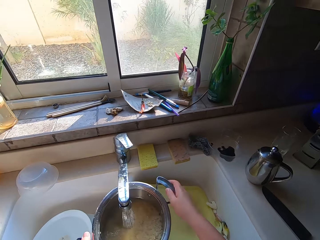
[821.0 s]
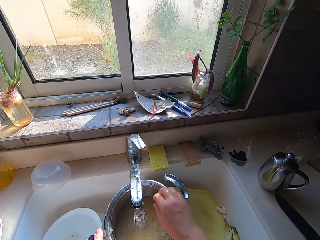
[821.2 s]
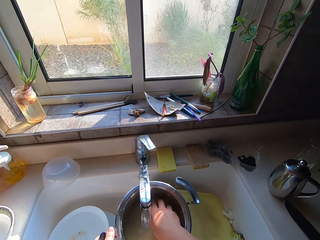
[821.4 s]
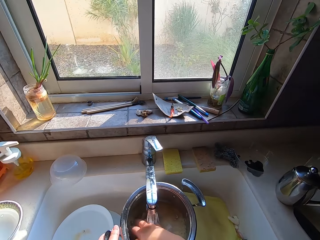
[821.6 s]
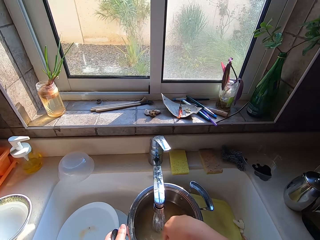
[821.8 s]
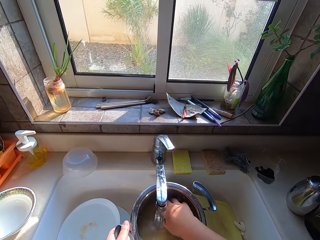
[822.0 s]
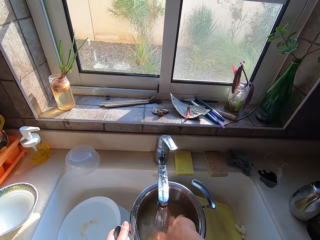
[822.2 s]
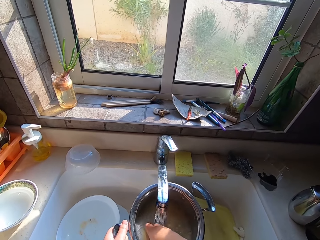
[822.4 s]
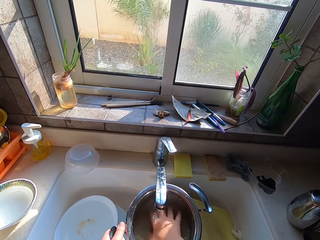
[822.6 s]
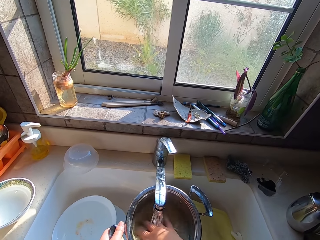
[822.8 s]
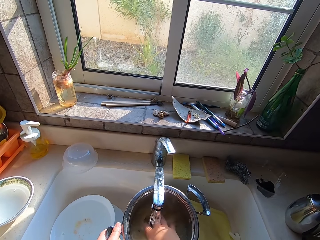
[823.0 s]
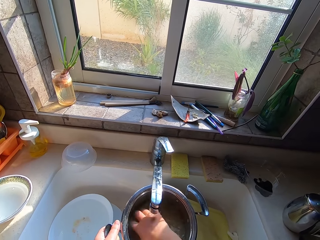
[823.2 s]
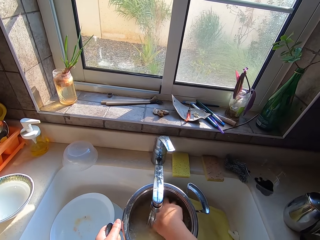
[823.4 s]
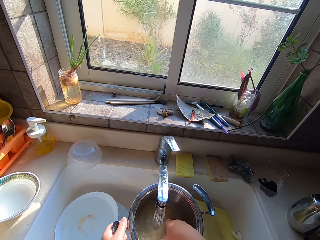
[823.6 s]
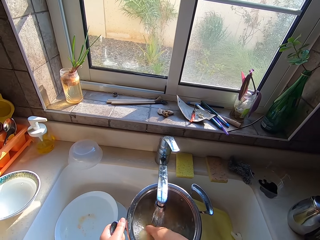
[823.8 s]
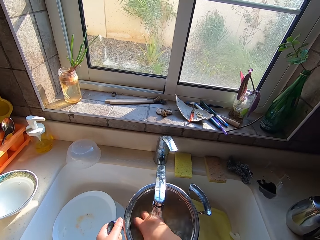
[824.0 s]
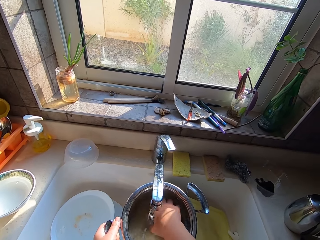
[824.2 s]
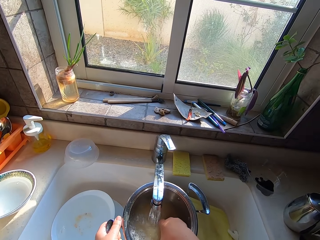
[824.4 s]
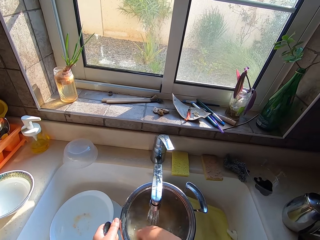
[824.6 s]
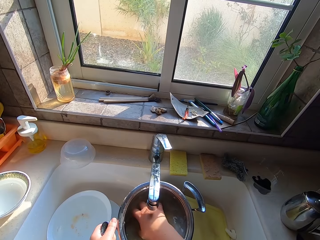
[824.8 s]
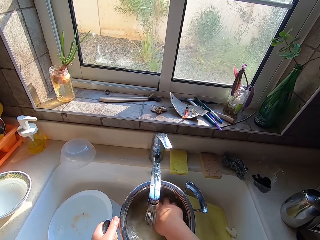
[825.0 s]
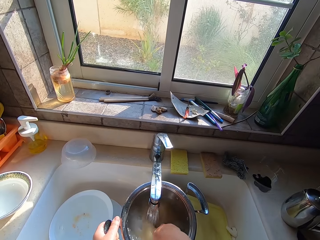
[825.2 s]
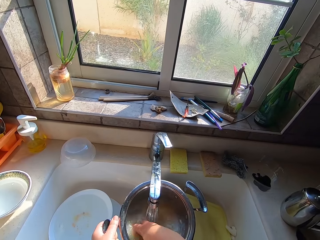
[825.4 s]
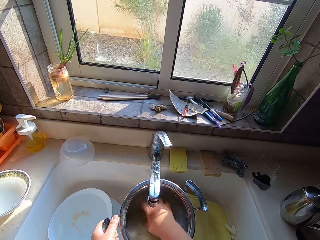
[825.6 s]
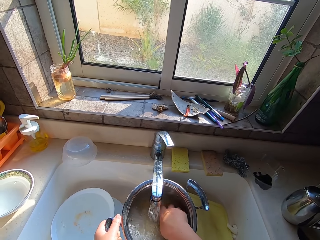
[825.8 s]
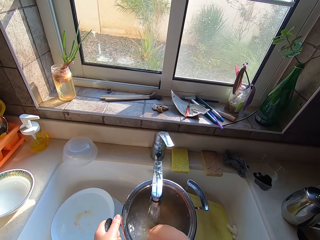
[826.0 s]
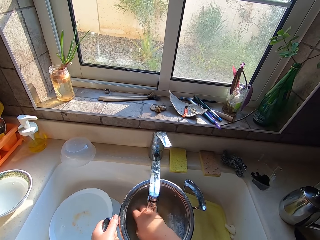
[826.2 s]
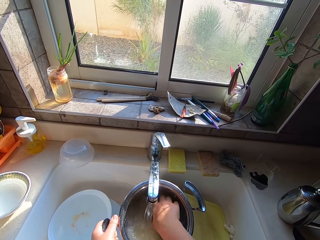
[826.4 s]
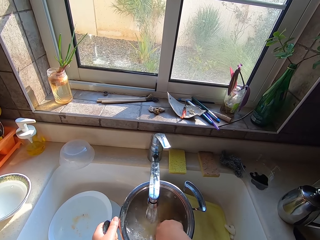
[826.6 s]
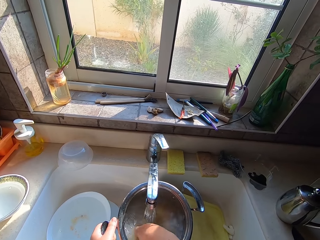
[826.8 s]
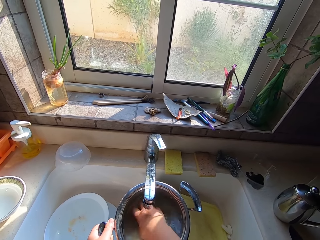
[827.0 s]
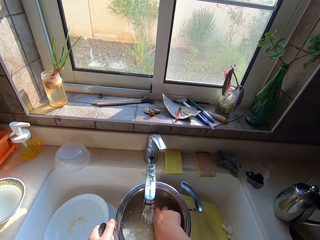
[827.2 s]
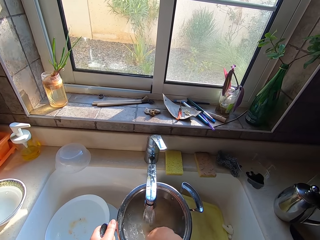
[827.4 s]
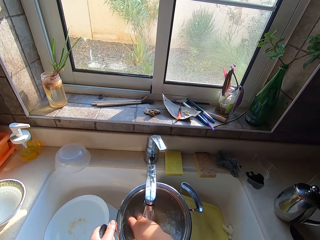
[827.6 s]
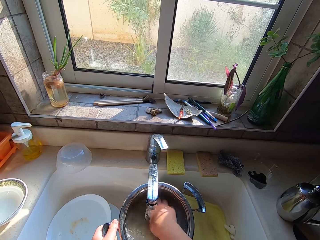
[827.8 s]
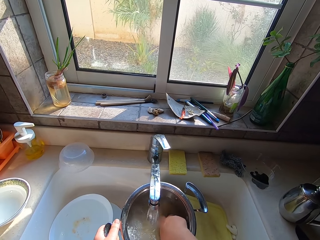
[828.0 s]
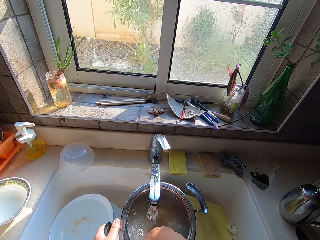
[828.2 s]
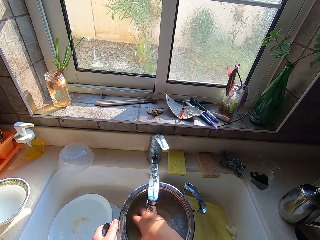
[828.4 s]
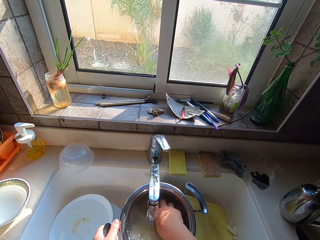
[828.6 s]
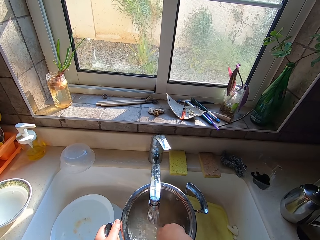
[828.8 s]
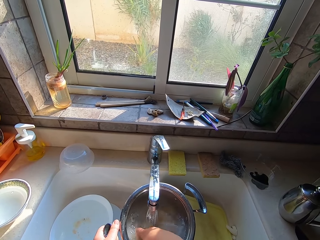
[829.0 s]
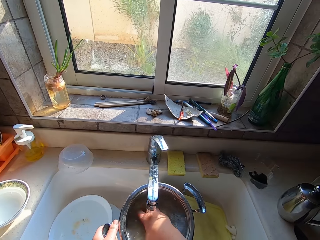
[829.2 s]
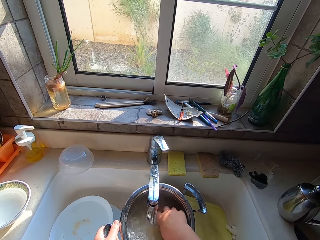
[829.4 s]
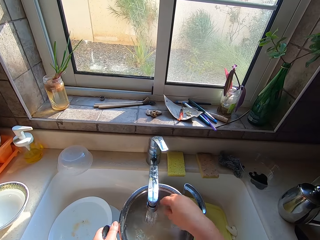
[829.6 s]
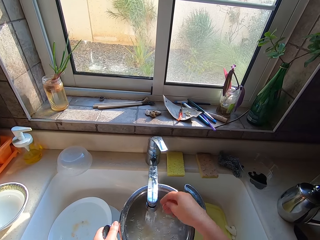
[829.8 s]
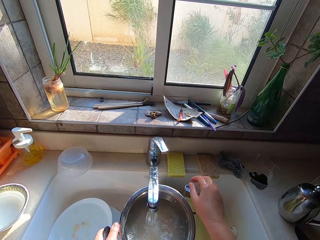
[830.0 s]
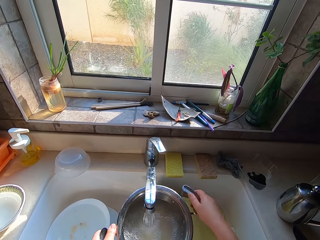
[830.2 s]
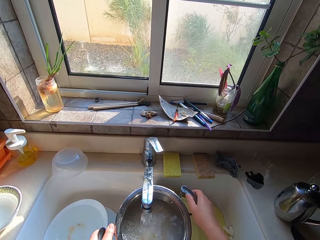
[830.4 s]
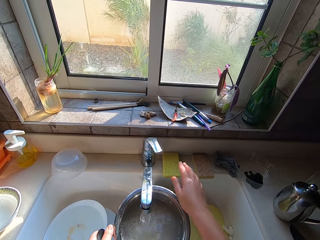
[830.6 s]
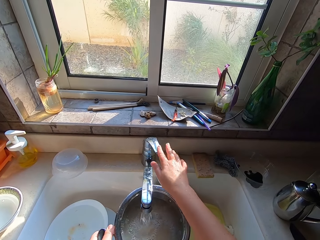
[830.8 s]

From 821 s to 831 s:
The camera wearer fetches water from a tap into a pan. They wash rice.

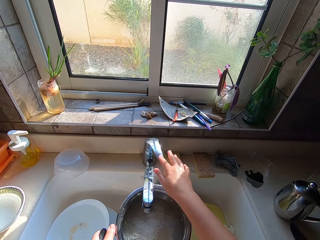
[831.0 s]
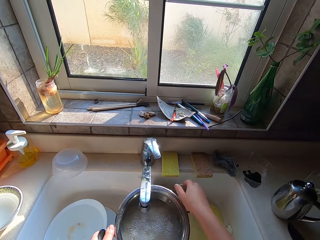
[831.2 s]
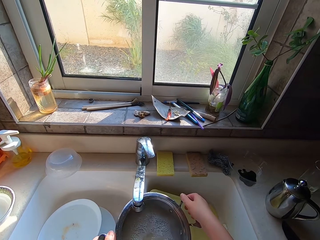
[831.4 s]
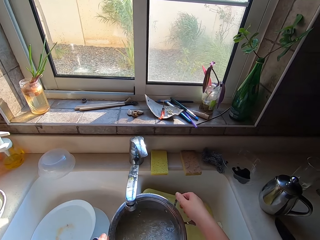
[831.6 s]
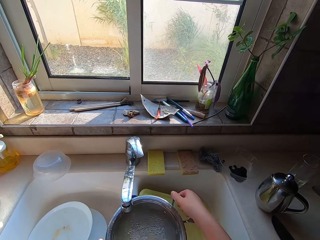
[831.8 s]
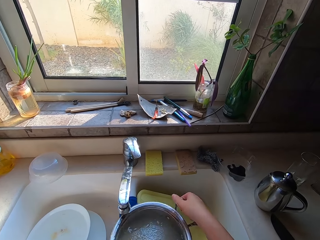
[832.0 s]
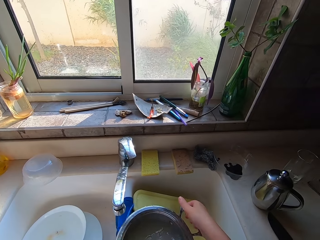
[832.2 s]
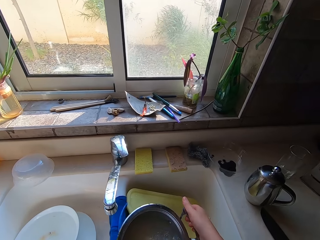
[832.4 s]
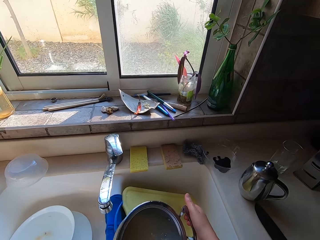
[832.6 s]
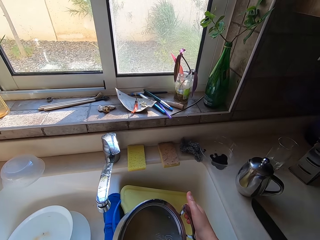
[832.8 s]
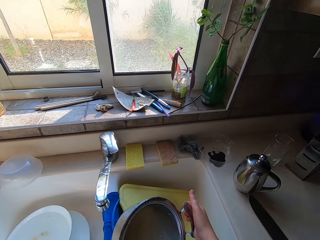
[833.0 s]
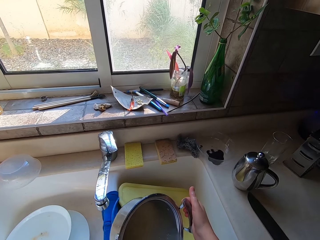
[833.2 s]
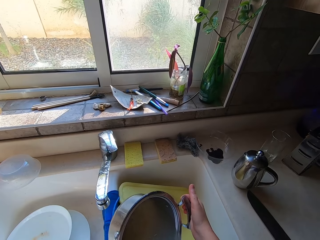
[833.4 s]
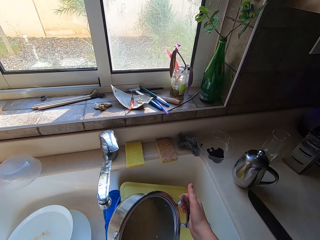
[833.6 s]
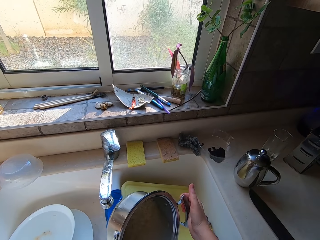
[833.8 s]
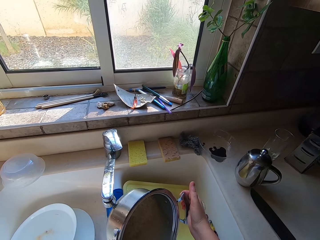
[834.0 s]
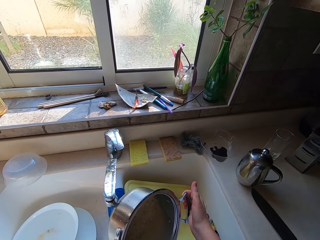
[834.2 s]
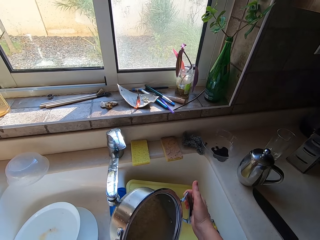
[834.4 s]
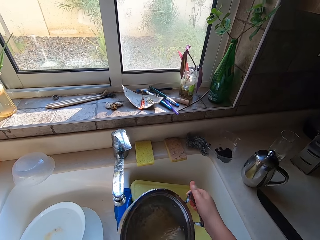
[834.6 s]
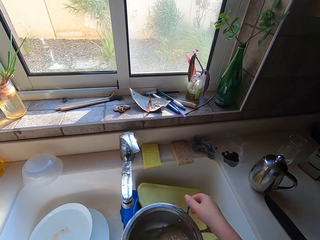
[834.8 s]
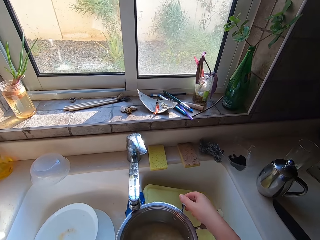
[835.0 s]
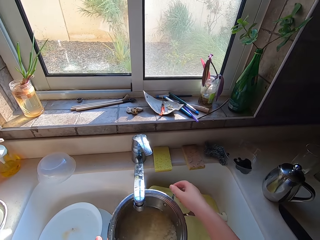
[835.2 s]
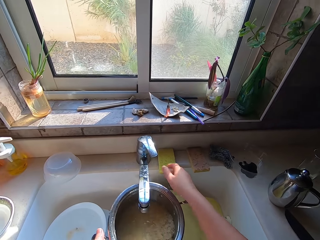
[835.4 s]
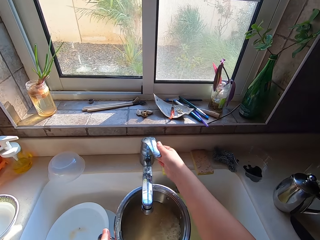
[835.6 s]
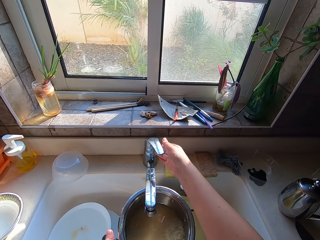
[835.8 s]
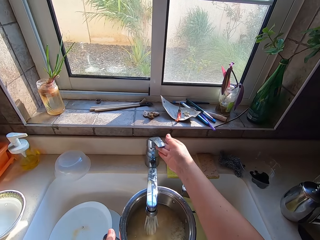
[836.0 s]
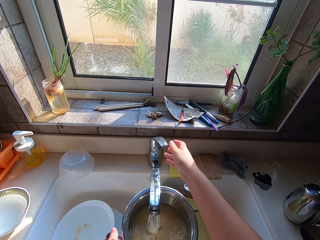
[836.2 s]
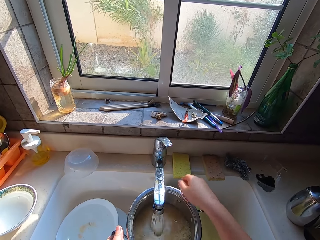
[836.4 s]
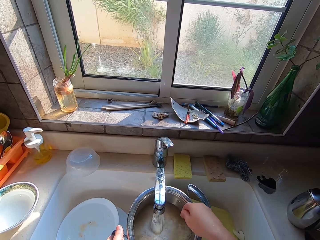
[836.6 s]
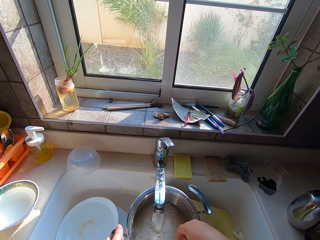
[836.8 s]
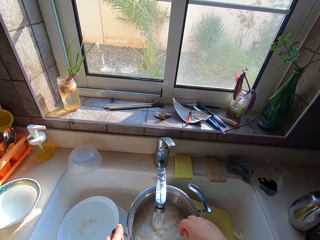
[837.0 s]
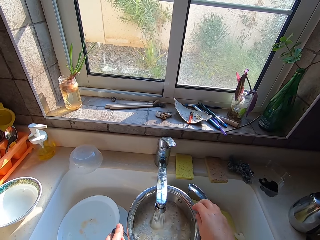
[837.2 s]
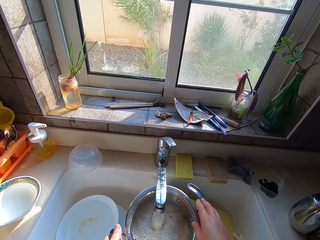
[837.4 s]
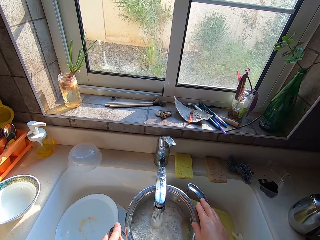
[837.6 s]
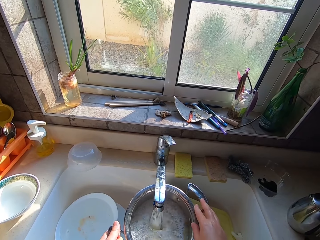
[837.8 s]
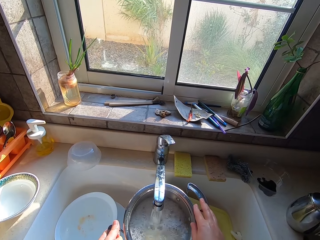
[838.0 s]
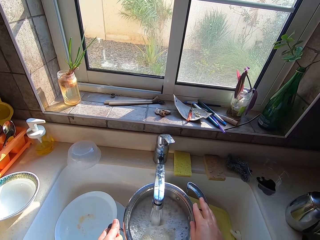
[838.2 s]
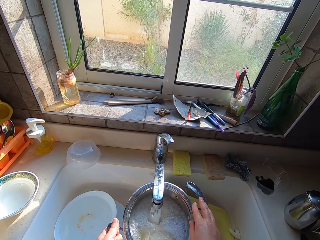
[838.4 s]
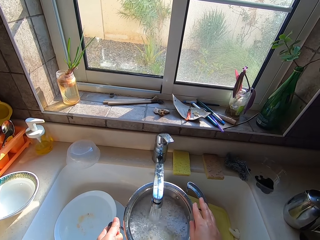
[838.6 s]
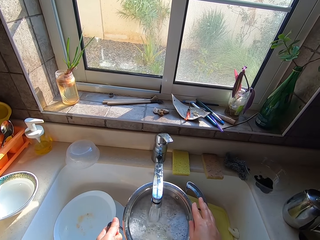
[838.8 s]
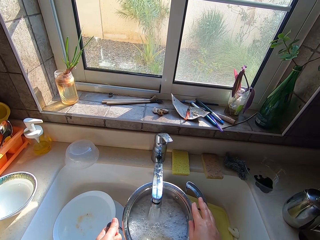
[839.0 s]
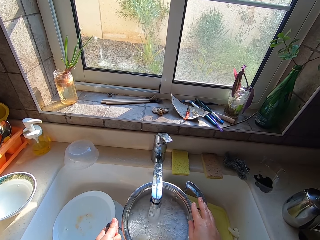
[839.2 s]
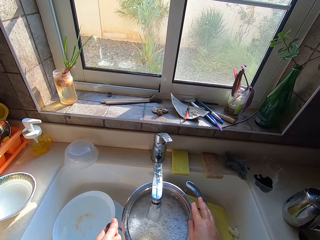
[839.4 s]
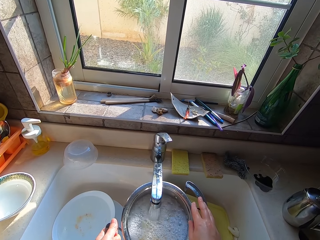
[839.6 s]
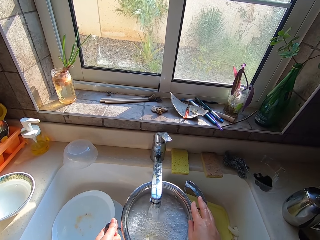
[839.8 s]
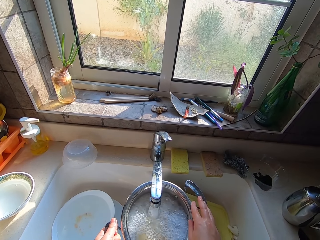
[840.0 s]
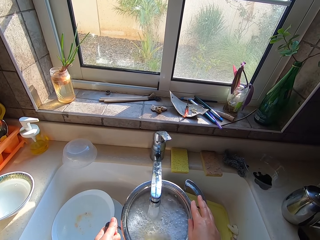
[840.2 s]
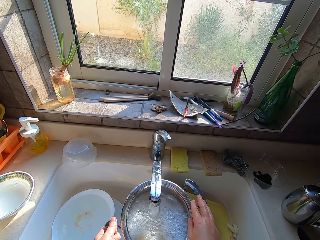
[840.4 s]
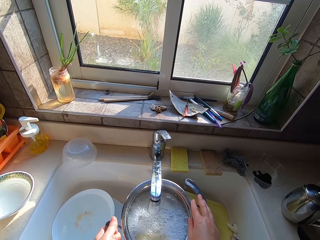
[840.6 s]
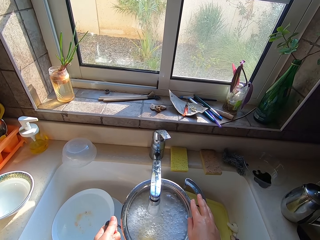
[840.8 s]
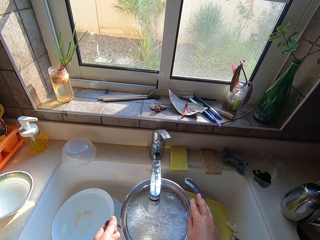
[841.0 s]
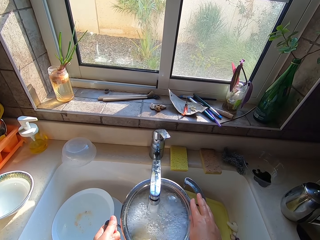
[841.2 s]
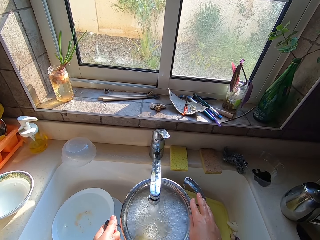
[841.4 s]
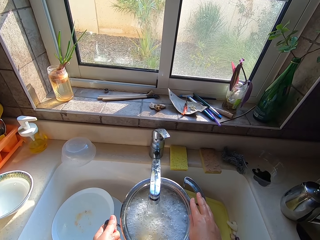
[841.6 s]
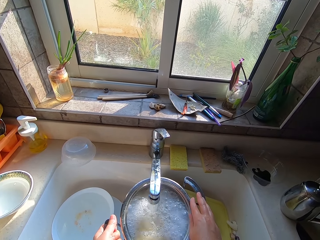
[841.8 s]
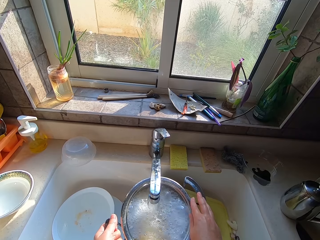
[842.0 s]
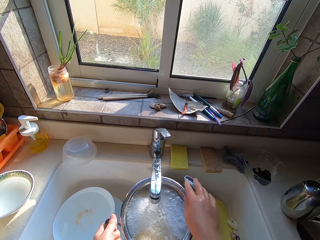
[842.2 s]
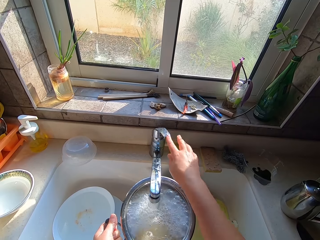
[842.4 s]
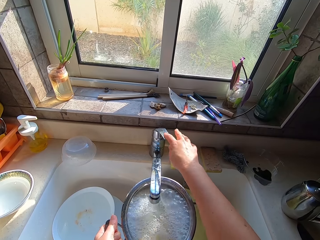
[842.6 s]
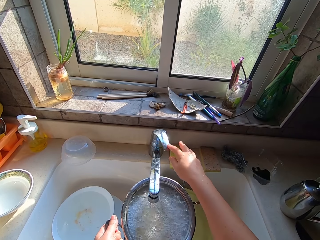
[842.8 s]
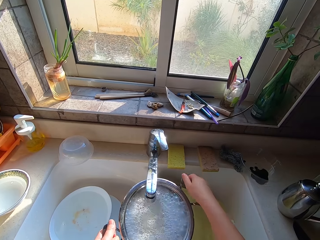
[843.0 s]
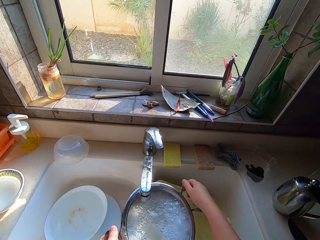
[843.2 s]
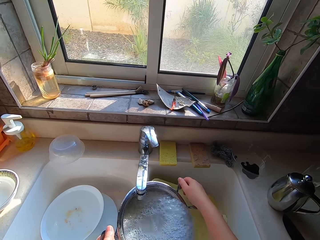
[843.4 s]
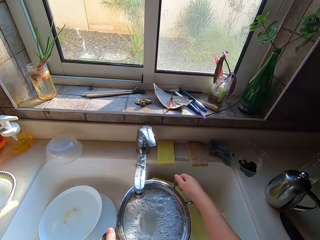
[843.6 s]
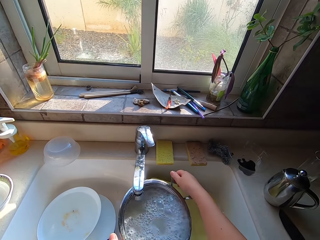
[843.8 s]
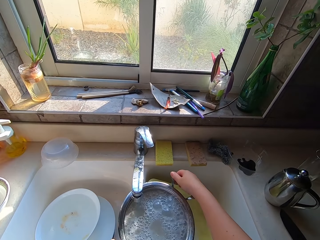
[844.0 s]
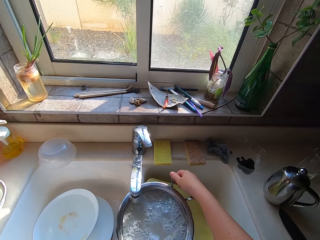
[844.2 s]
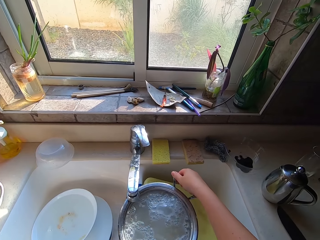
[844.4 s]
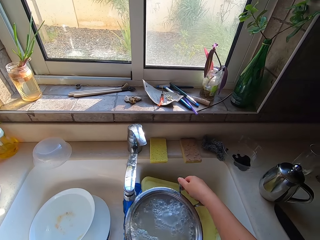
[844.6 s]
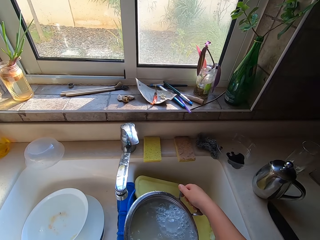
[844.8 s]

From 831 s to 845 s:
The camera wearer closes the tap. They pour water from the saucepan. They open the tap. They put the water in the saucepan. They pour water in the sink. They close the tap.
